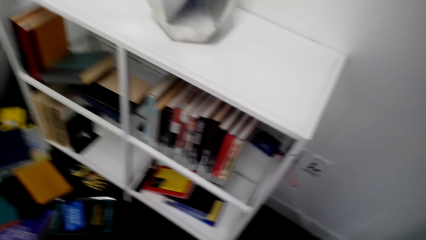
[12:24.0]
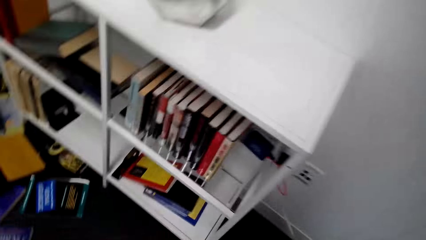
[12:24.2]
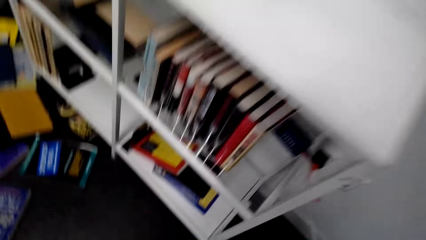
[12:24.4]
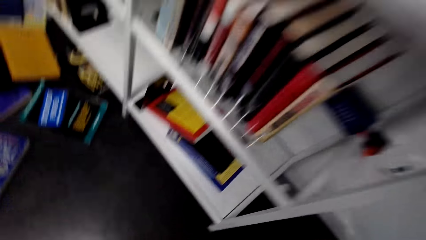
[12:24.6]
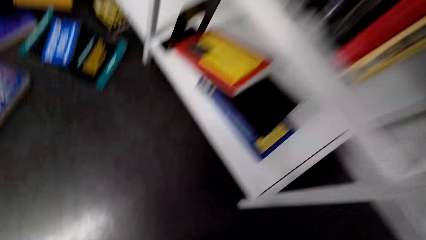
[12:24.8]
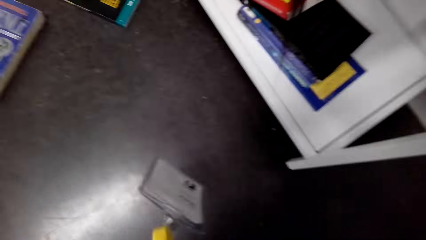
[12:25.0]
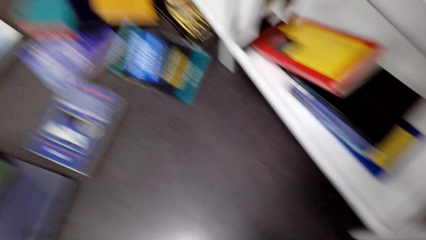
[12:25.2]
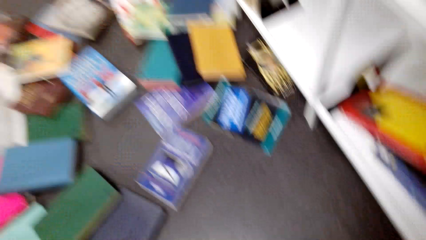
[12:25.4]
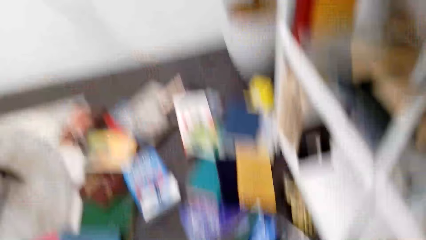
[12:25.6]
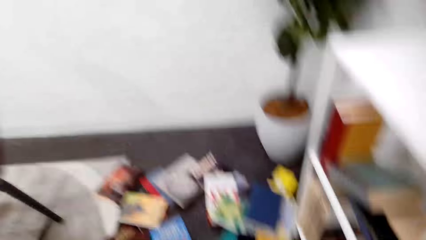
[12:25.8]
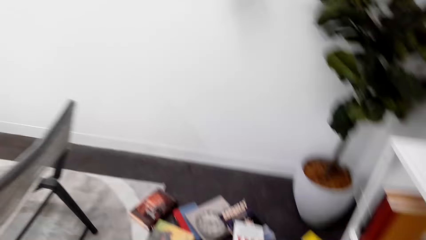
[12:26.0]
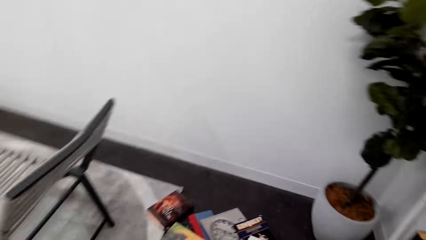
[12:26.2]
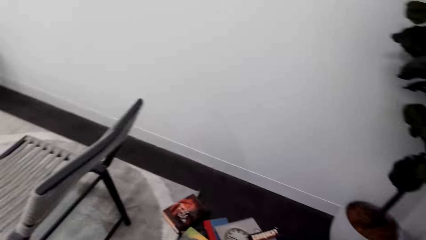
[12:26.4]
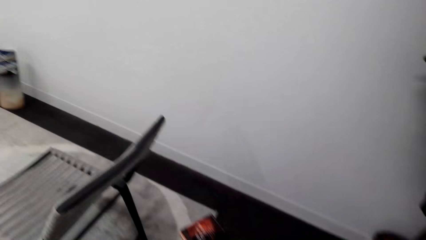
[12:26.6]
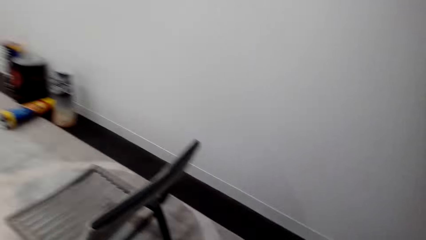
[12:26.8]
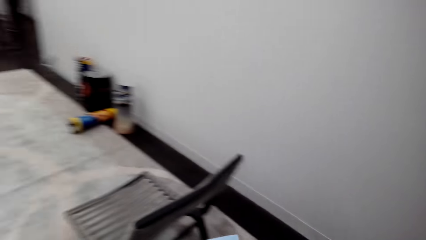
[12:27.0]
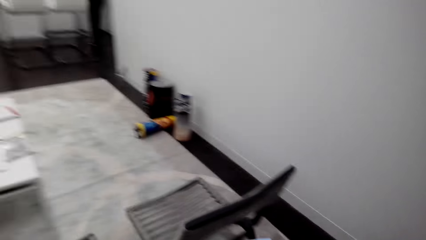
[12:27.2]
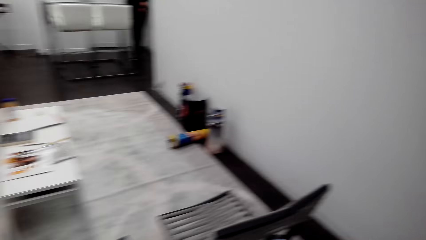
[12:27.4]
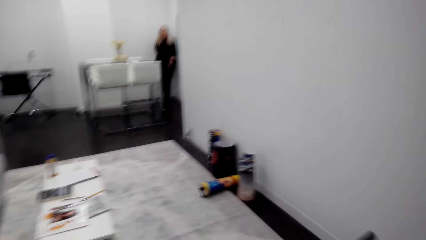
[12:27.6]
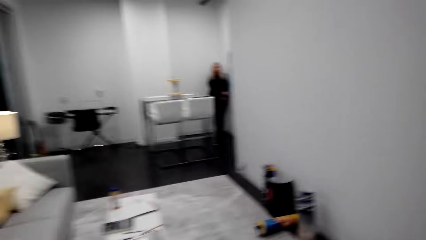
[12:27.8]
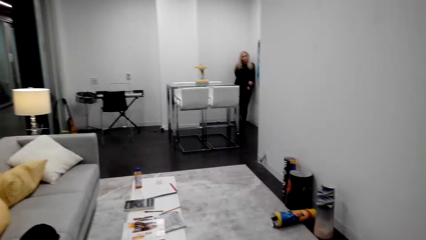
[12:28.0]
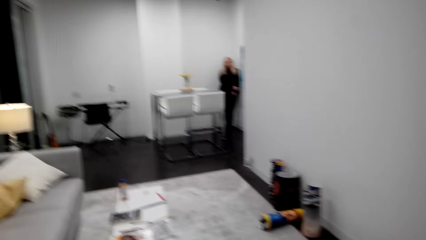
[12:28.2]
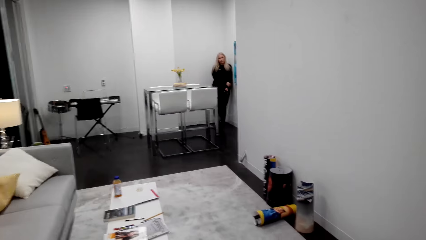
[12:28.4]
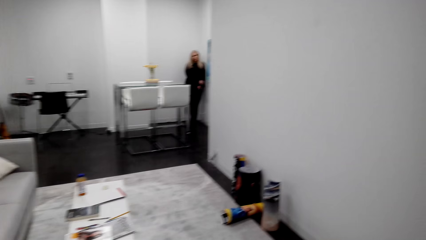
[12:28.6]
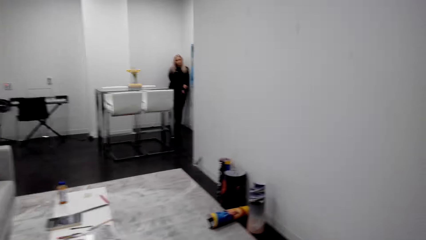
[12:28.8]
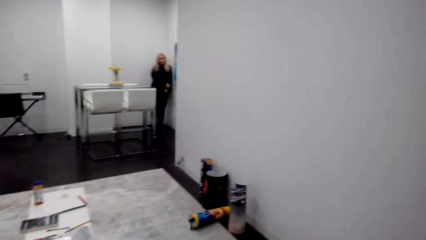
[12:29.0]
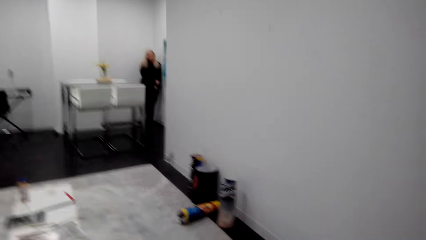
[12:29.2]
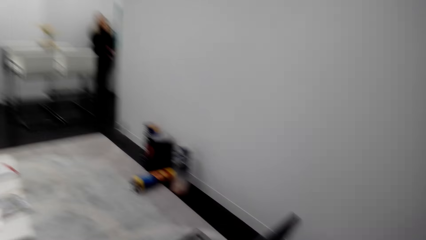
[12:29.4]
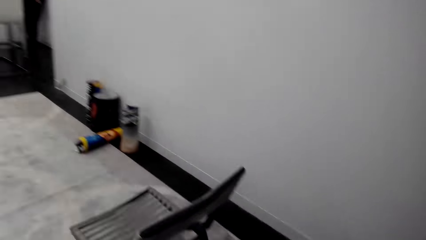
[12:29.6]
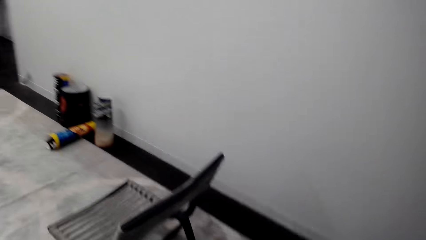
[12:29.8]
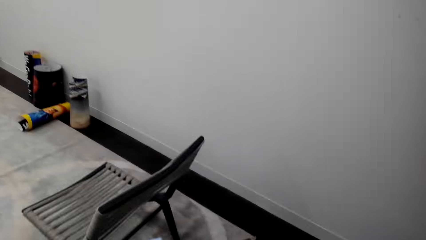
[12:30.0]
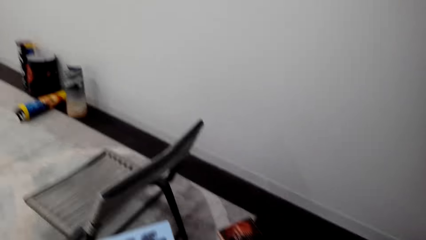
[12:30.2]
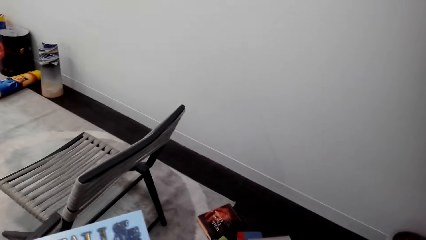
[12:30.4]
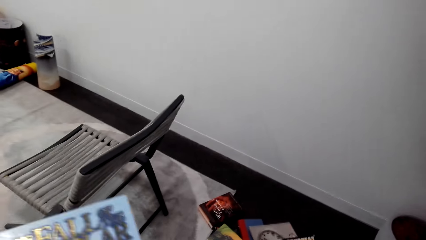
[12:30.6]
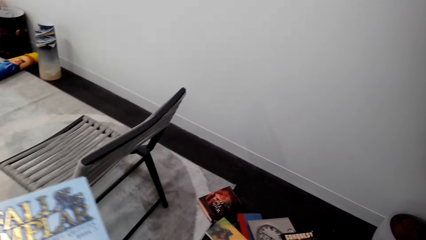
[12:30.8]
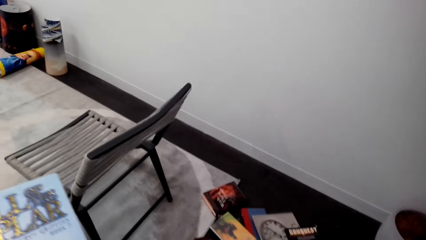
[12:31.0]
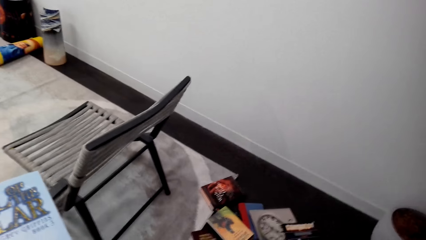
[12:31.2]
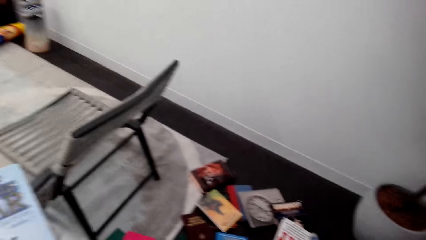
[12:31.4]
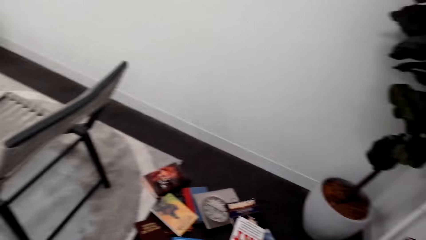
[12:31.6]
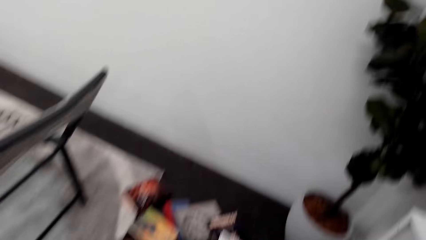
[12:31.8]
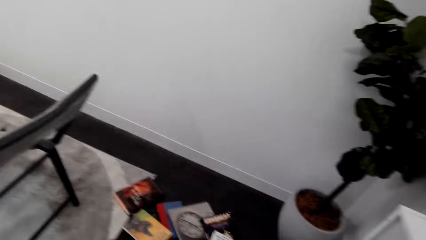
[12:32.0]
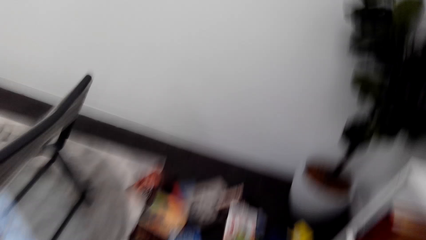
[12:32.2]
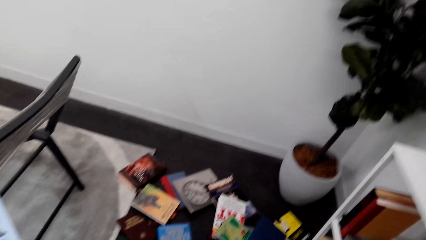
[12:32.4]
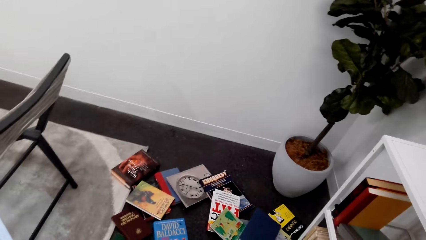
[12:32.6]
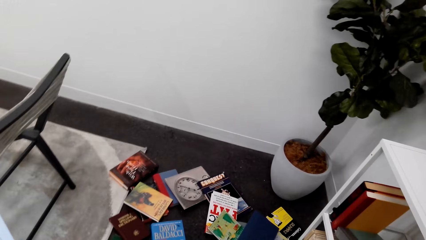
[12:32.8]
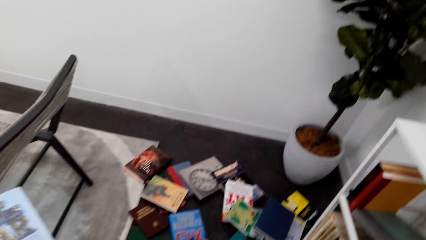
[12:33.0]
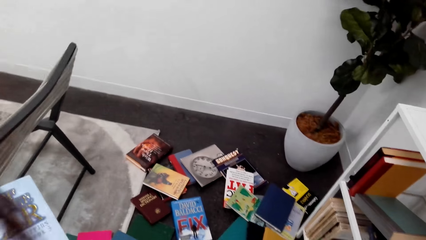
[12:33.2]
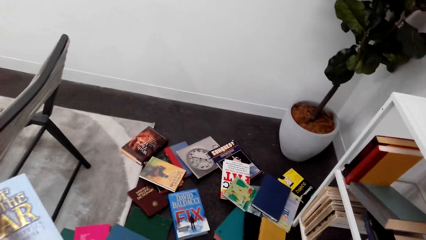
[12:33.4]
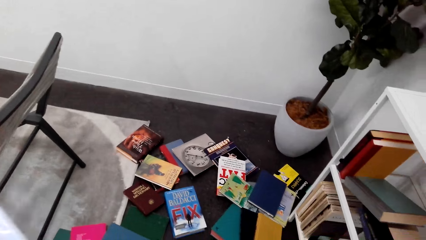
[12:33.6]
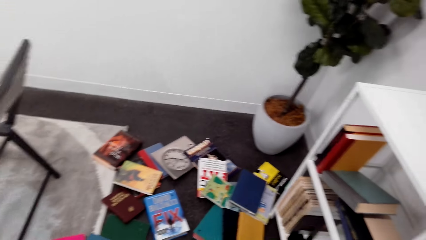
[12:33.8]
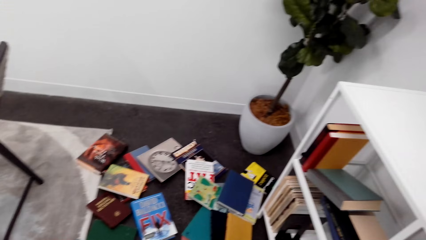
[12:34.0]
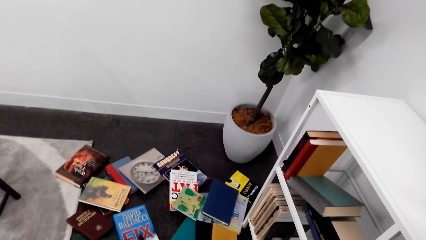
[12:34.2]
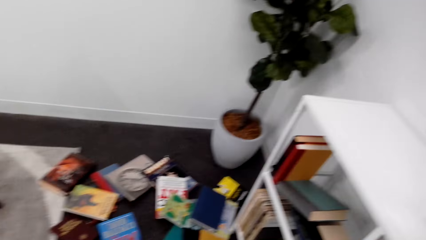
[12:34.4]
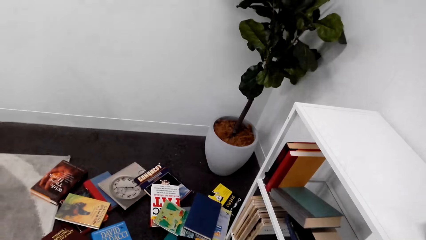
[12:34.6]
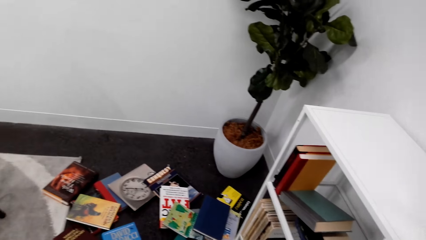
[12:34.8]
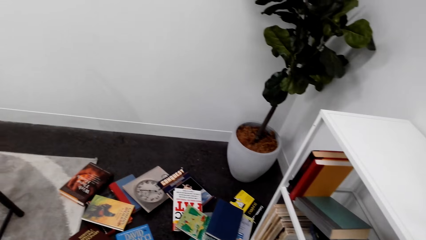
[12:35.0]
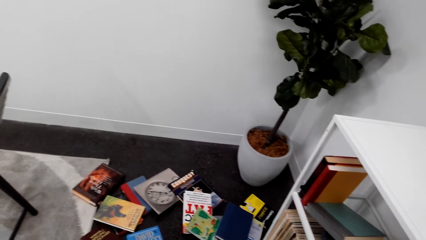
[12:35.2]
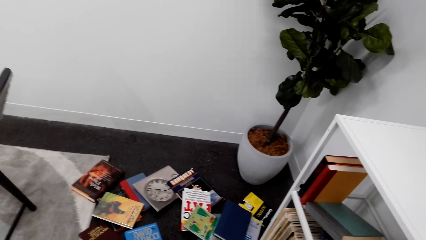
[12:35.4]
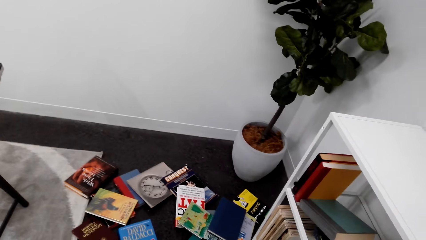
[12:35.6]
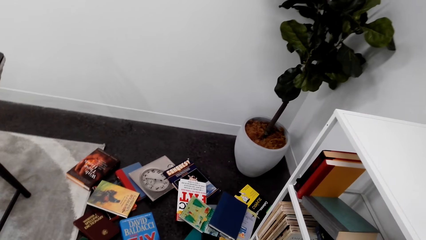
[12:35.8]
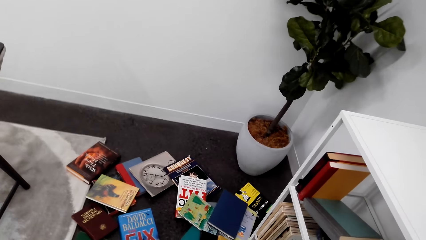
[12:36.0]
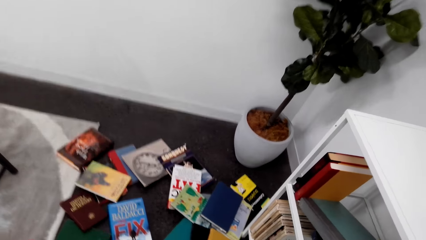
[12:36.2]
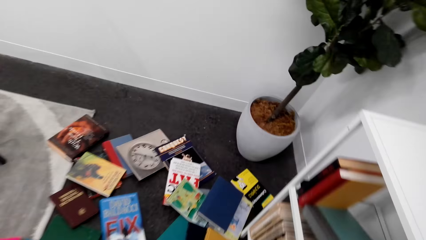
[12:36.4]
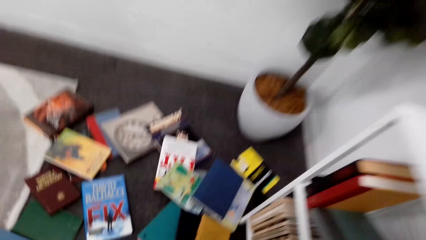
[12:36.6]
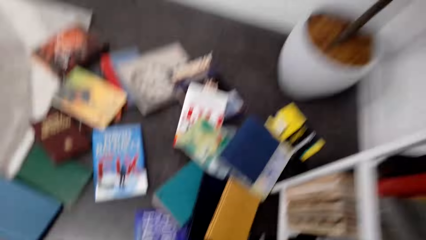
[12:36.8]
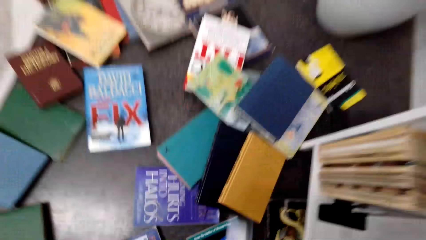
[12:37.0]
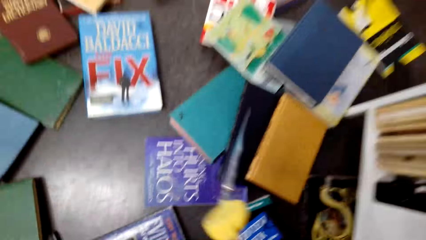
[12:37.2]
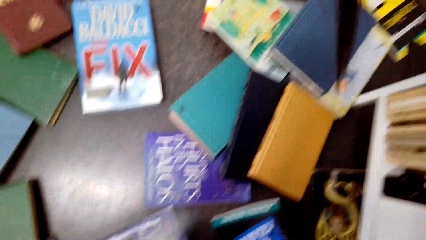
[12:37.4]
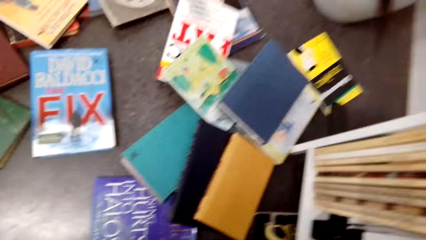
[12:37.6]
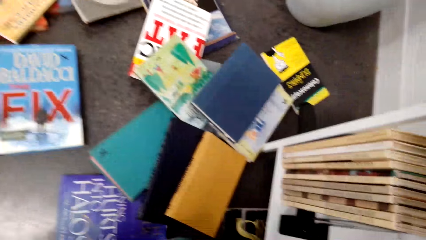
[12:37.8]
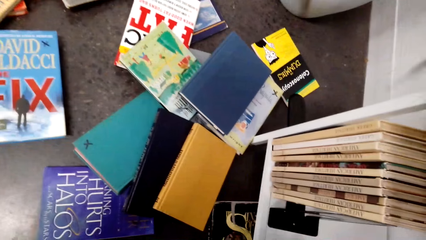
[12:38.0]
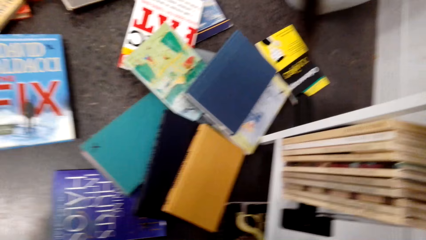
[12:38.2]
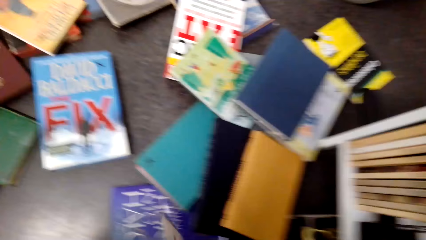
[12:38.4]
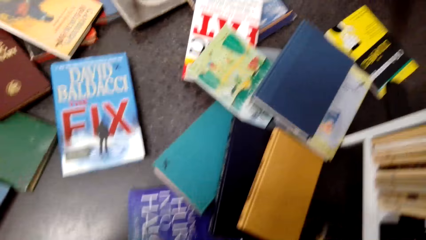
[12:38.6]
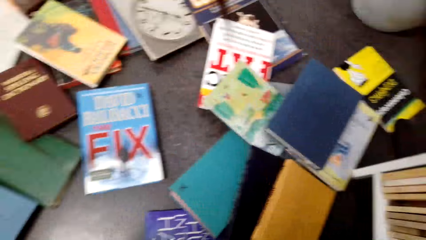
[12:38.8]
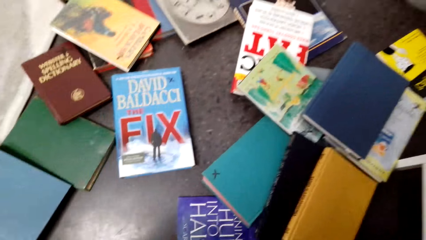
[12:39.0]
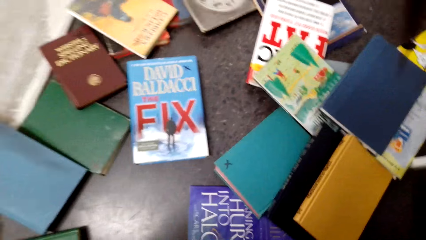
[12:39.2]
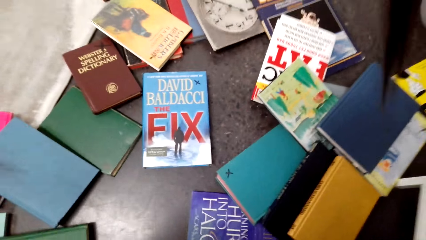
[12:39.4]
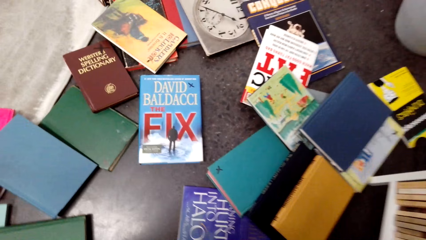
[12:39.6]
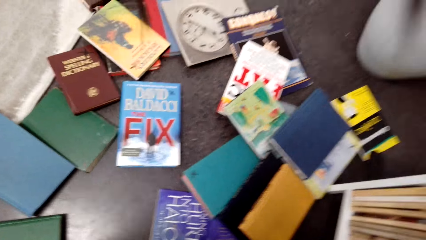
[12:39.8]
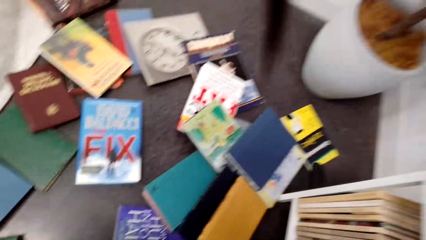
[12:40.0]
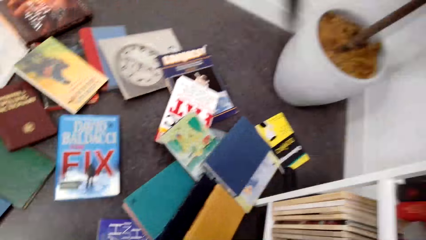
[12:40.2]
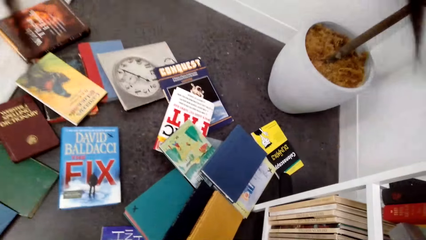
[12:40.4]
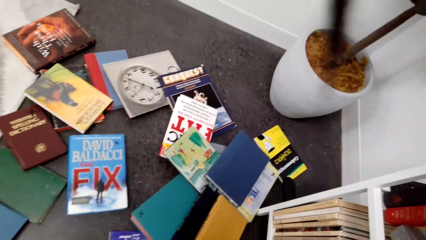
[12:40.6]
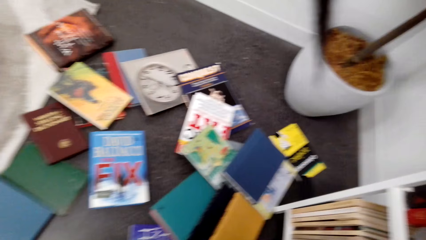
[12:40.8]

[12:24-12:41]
The camera wearer picks a book.
